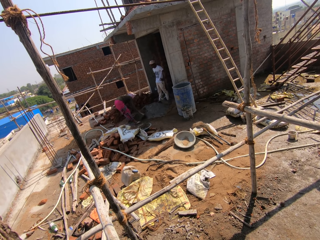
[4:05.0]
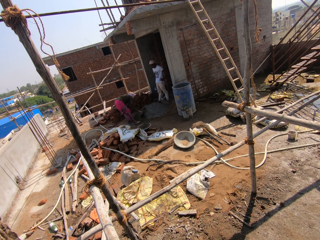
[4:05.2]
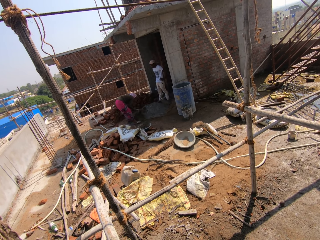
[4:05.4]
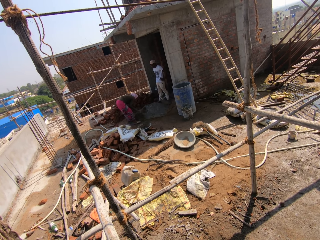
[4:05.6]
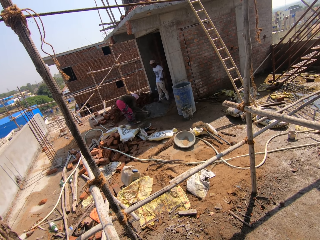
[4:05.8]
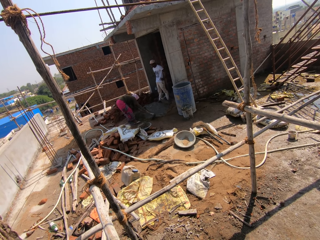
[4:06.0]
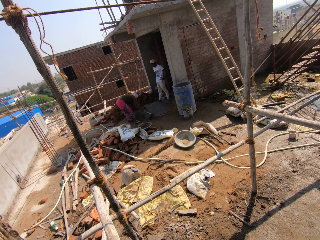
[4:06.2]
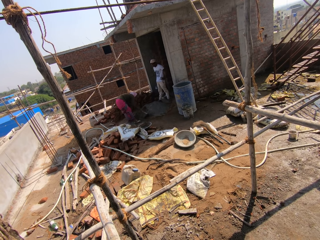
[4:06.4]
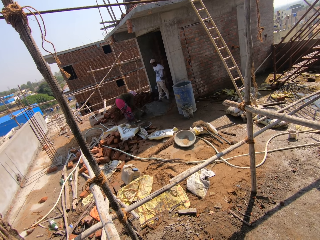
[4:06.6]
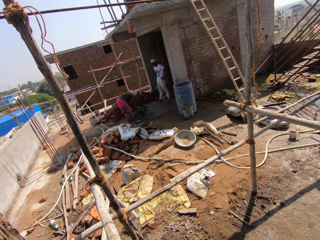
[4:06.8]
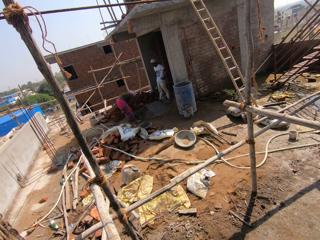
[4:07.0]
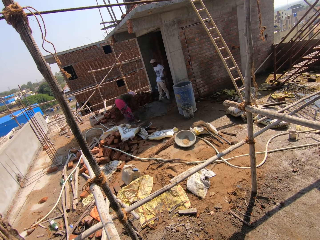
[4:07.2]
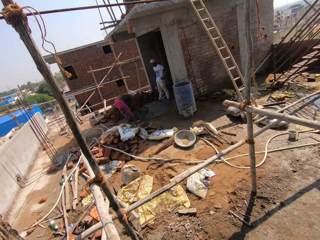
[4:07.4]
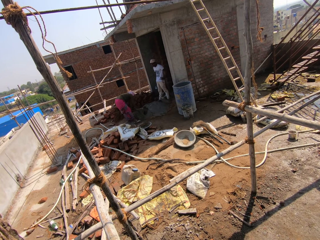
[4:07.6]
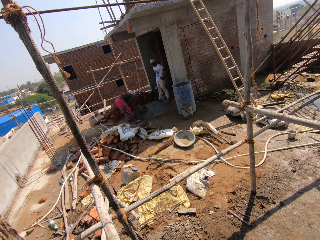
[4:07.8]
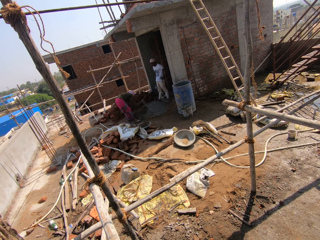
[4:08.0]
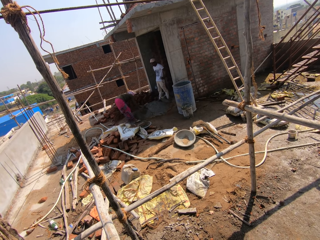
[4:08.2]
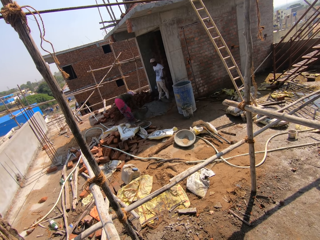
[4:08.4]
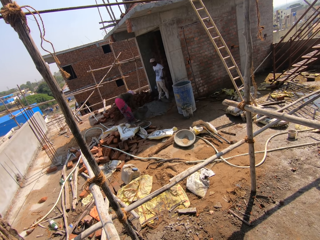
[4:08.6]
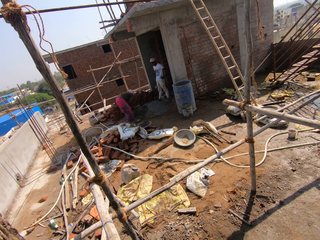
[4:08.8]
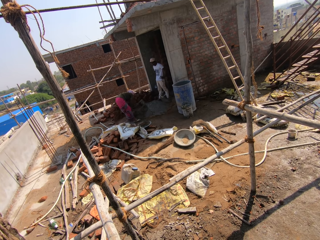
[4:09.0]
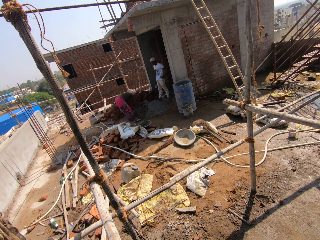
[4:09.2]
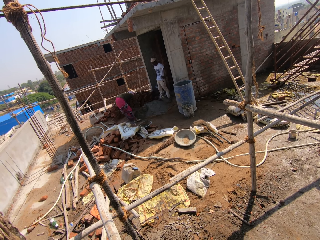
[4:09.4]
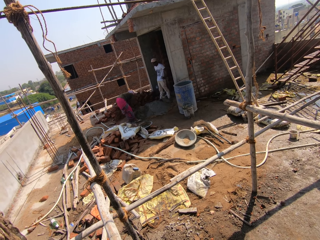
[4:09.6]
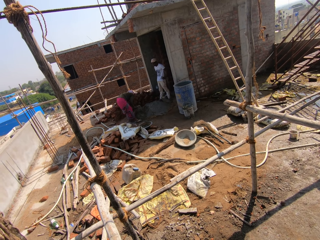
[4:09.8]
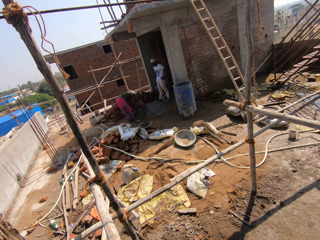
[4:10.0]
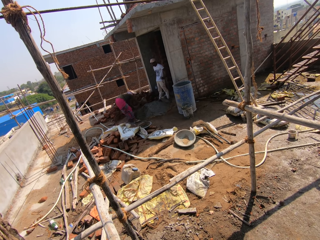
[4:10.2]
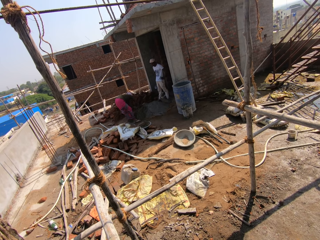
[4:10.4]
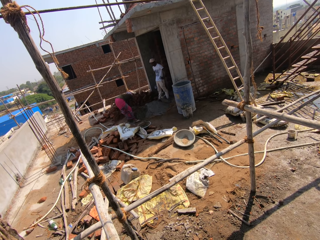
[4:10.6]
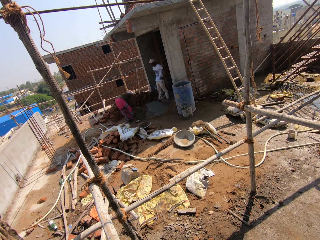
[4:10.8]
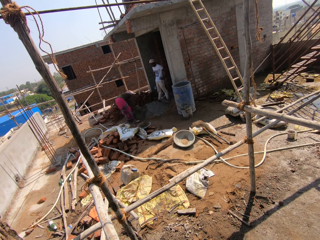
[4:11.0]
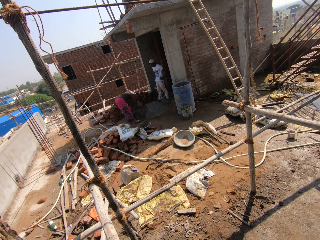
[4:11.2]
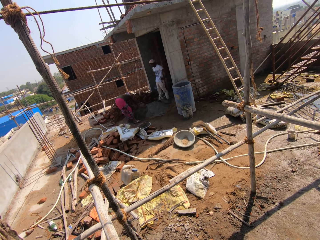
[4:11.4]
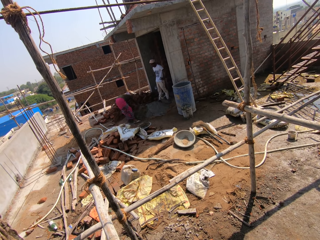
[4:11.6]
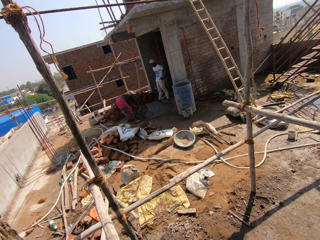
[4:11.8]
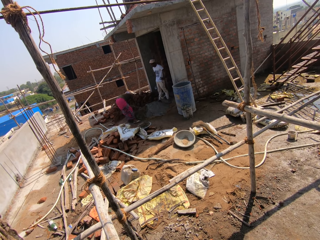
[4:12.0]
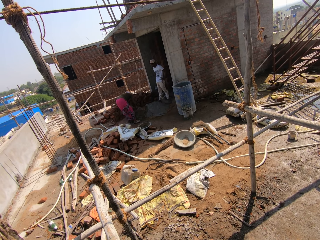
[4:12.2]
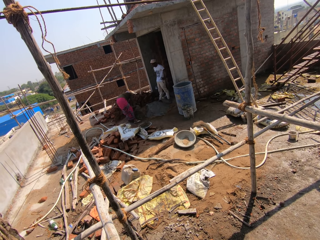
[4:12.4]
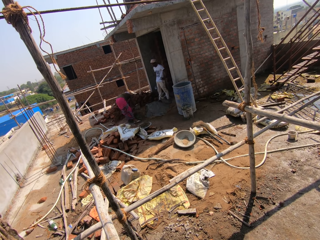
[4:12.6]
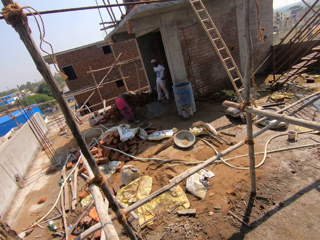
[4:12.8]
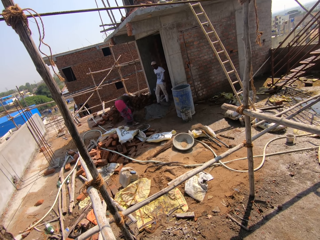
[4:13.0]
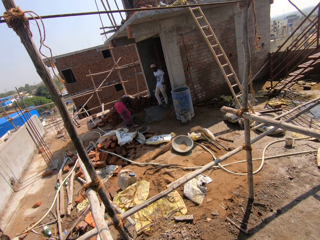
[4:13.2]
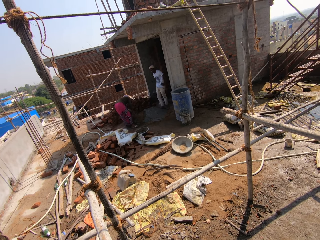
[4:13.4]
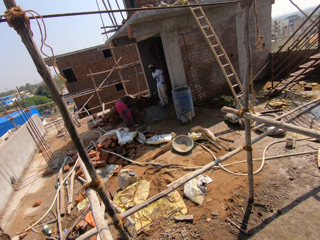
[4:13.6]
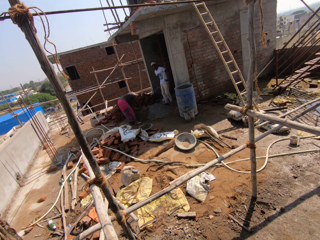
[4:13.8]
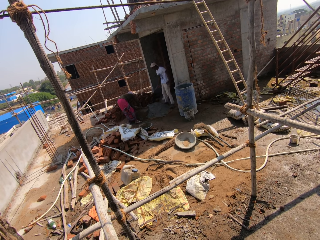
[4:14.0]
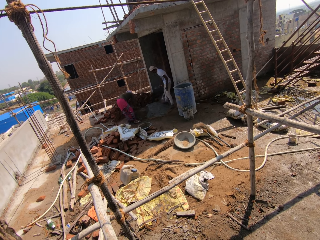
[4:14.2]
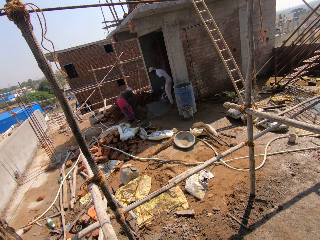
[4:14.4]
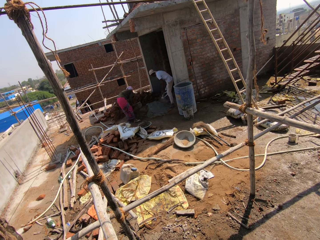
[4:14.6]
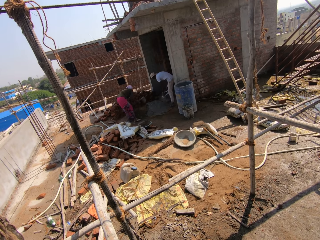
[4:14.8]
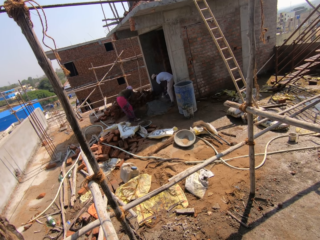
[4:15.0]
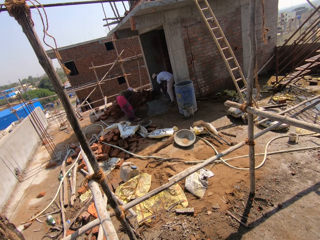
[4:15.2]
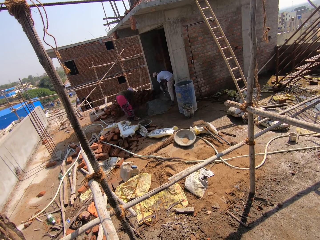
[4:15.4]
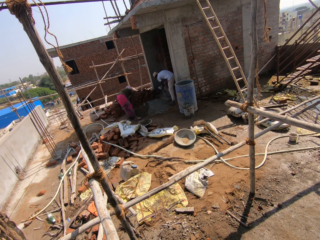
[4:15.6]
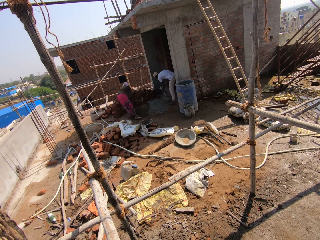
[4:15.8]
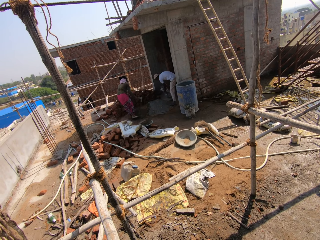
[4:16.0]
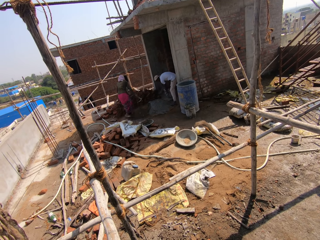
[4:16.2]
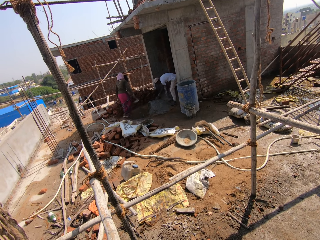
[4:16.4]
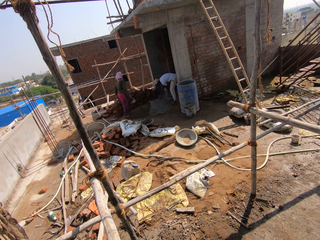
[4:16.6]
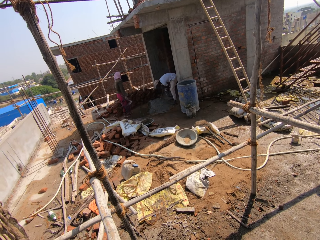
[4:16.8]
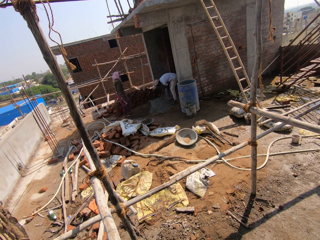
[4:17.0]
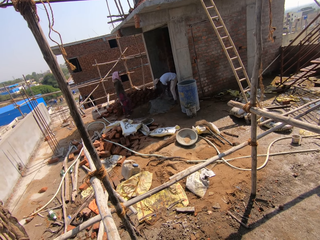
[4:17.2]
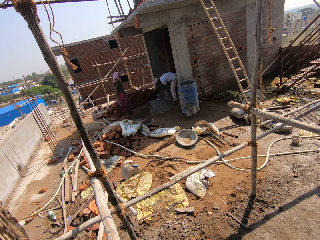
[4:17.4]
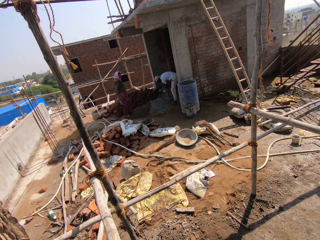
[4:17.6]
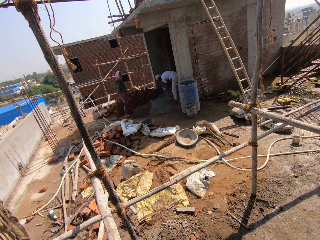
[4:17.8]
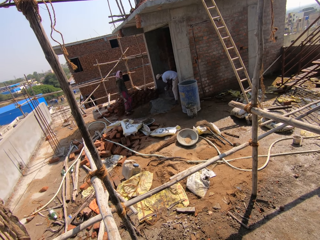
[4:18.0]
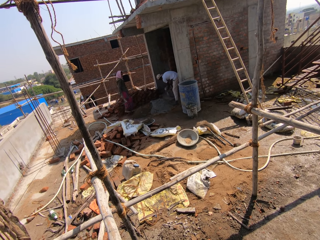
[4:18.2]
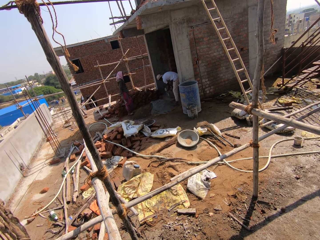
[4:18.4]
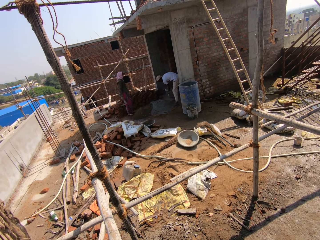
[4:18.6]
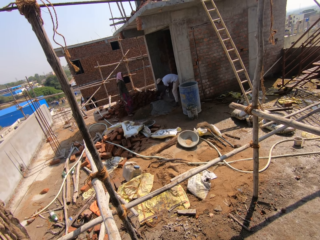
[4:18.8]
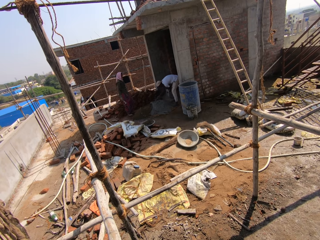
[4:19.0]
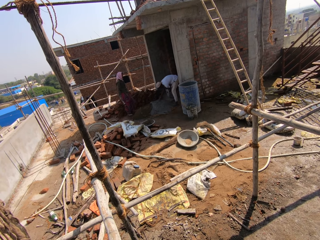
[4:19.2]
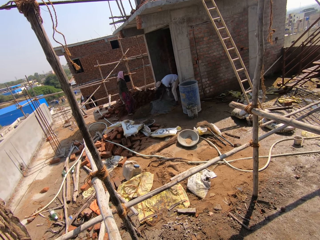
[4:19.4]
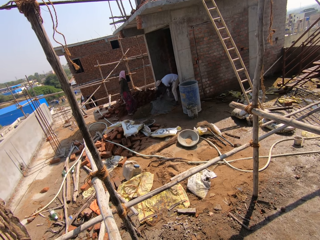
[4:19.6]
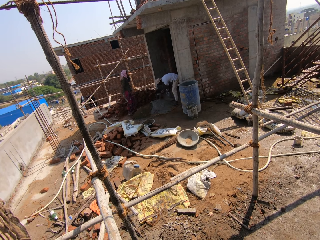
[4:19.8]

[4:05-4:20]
The camera wearer talks. A person takes the bag of cement. The camera wearer looks around. The person picks up the trowel. Another person moves from the heap of cement. The first person takes the cement with the trowel and puts the cement in the bag.

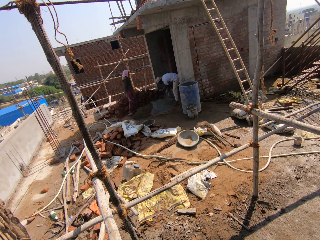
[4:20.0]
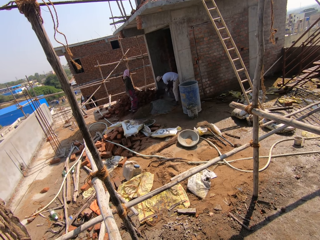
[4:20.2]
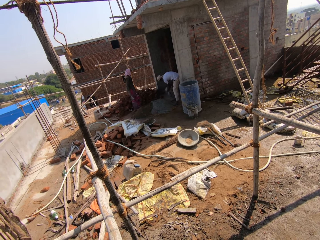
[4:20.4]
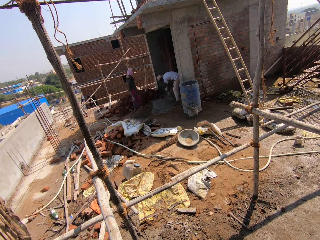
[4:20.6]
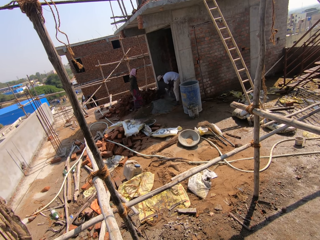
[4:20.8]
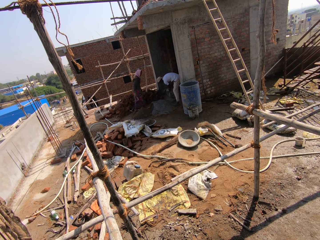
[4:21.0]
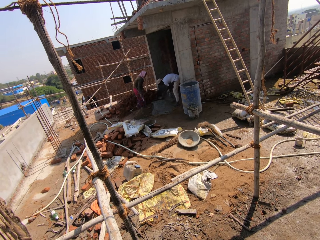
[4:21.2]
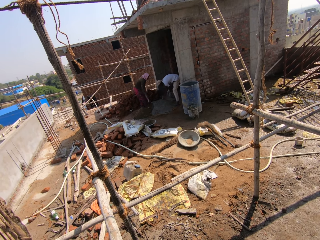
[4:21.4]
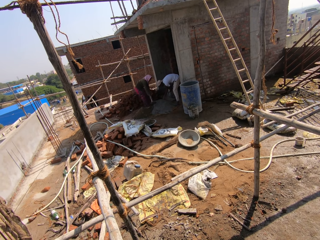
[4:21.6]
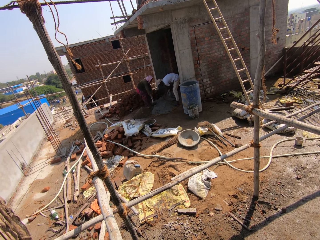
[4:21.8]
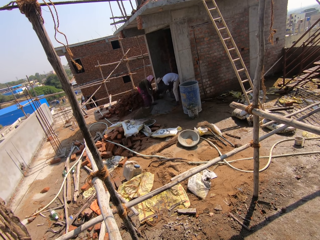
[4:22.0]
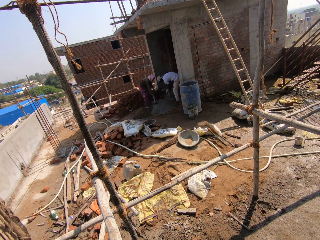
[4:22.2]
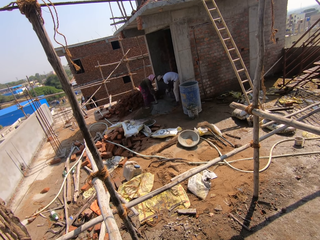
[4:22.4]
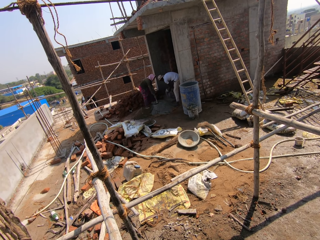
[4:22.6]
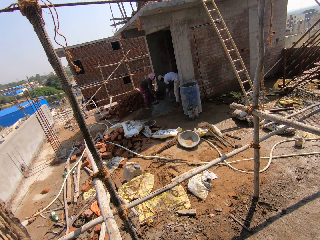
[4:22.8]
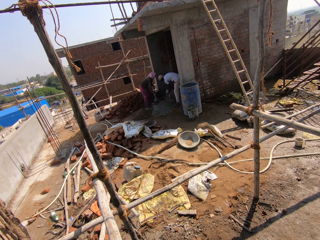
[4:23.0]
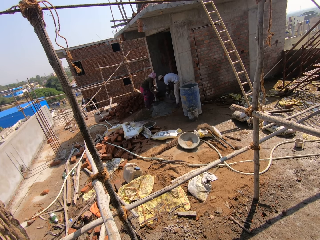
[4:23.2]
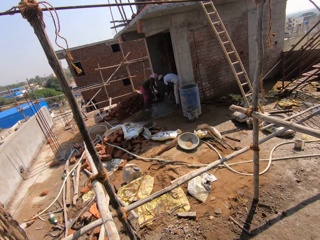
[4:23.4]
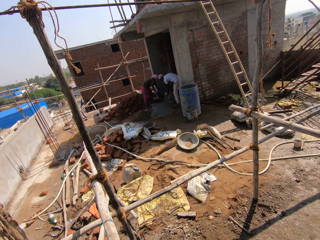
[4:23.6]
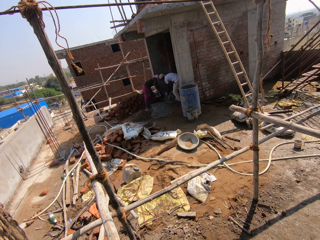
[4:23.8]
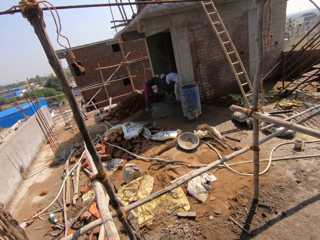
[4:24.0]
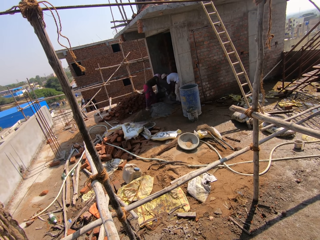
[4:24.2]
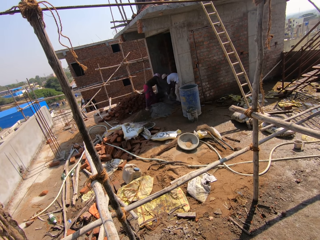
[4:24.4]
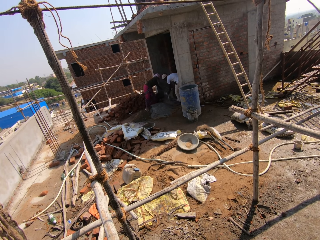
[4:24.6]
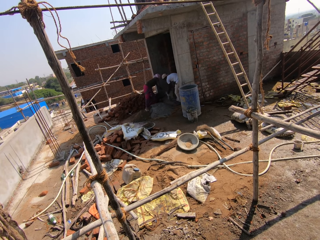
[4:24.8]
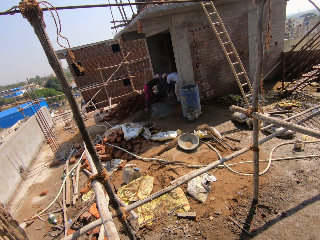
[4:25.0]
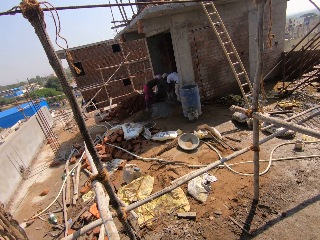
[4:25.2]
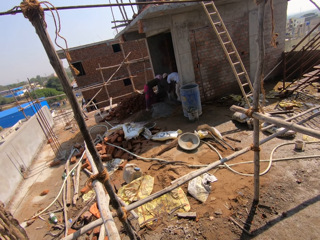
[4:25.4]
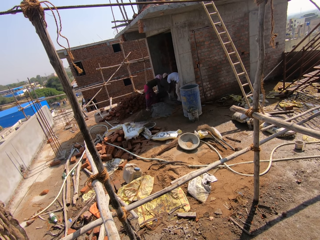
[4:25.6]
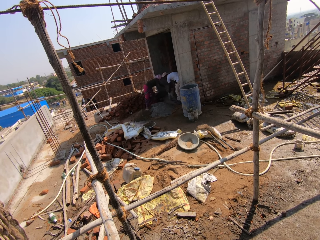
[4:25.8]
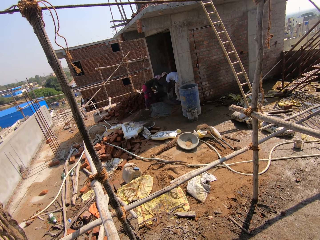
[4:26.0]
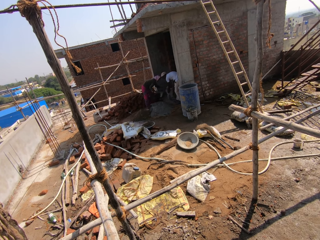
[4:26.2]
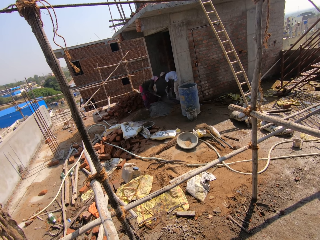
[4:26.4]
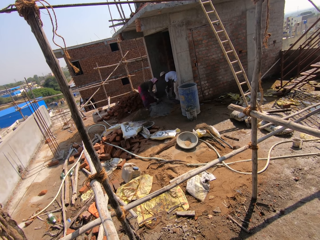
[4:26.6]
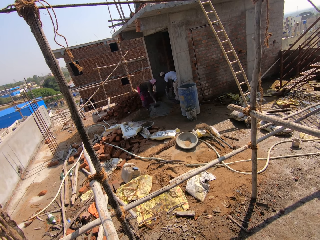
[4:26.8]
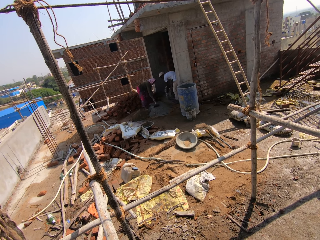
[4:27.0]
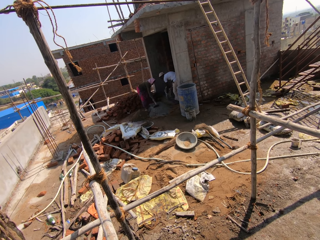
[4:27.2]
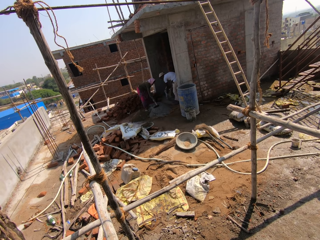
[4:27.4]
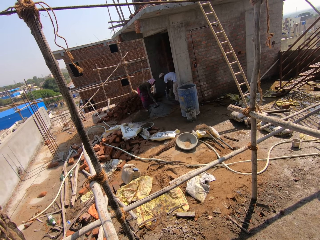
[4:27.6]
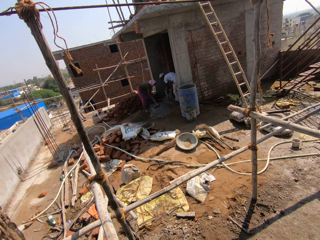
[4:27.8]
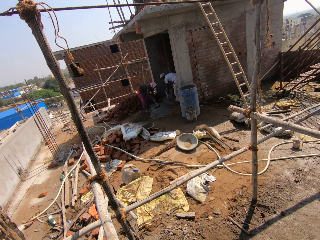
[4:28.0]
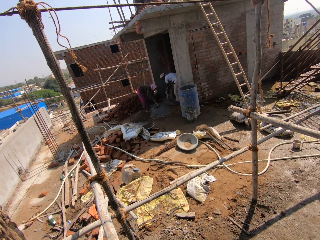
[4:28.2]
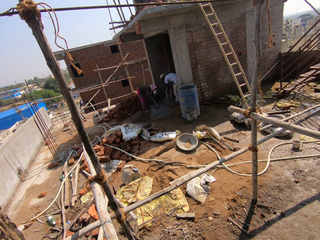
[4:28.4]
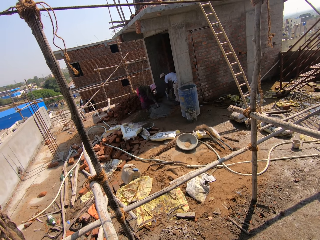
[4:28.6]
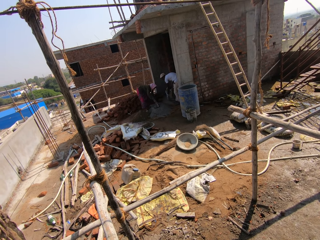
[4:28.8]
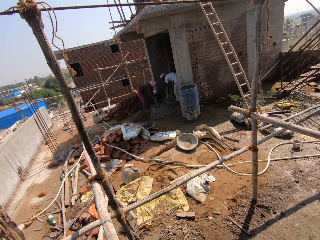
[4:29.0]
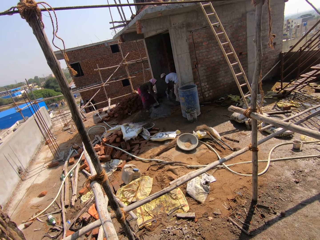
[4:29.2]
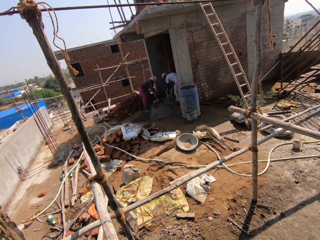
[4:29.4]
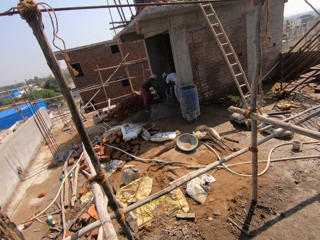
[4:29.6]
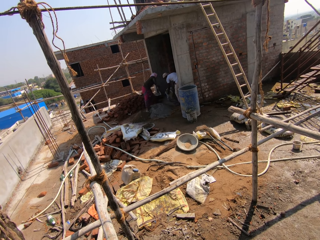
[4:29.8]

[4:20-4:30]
A person takes the cement and puts the cement in the bag. The person holds the bag. Another person takes the cement and puts the cement in the bag. The other person takes the cement.
